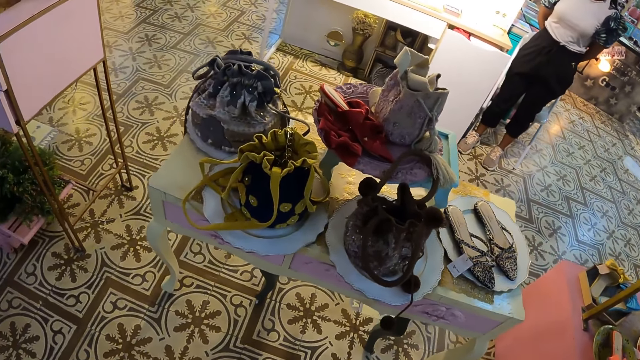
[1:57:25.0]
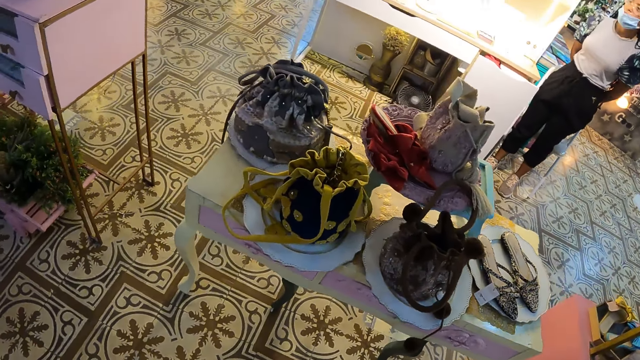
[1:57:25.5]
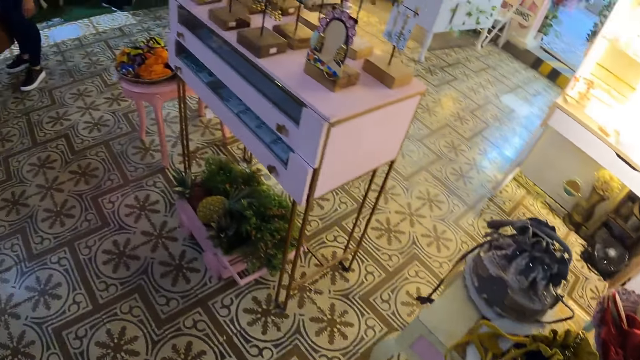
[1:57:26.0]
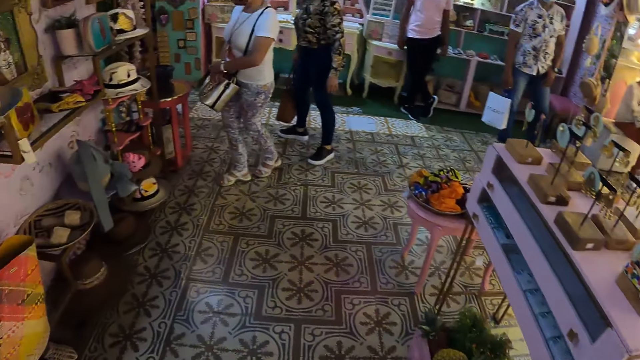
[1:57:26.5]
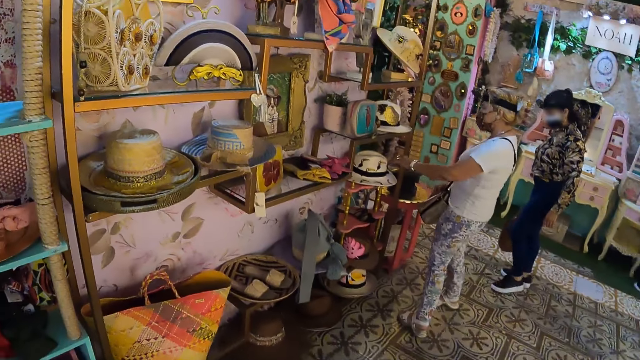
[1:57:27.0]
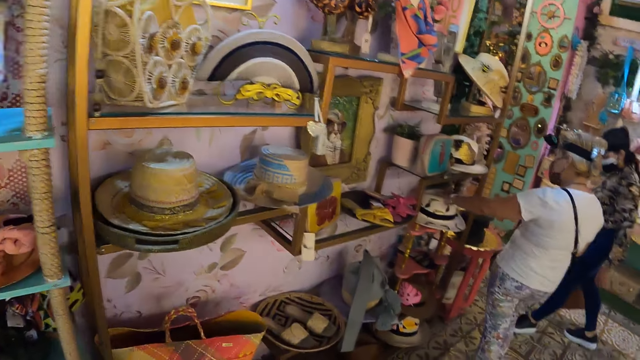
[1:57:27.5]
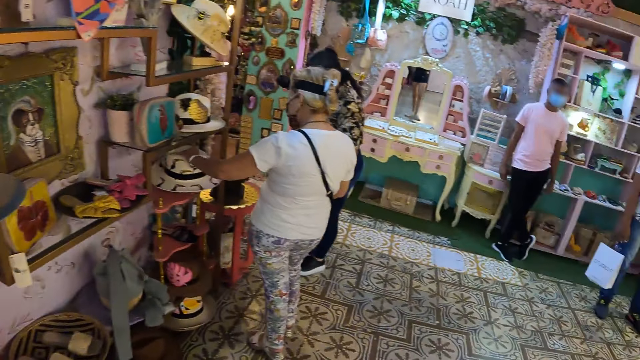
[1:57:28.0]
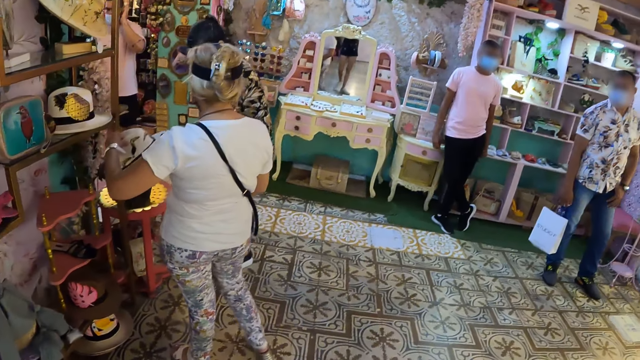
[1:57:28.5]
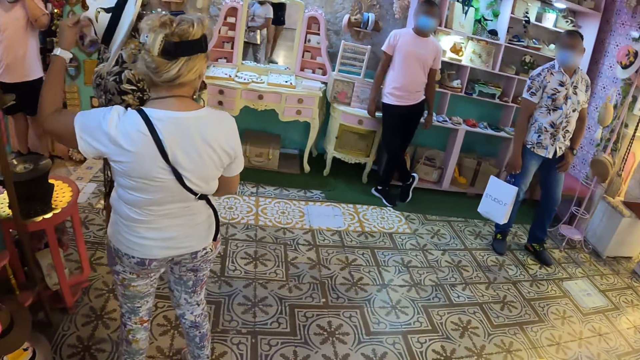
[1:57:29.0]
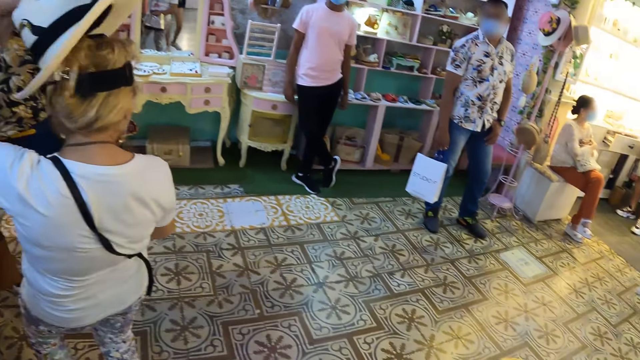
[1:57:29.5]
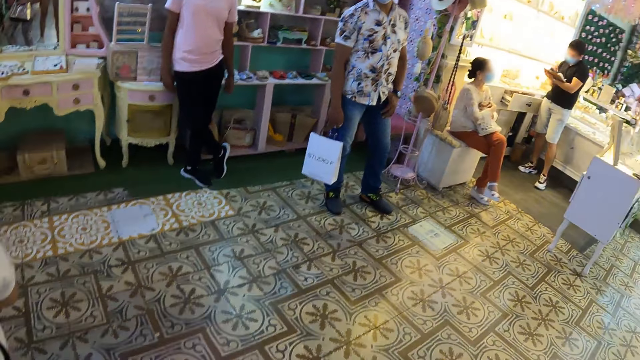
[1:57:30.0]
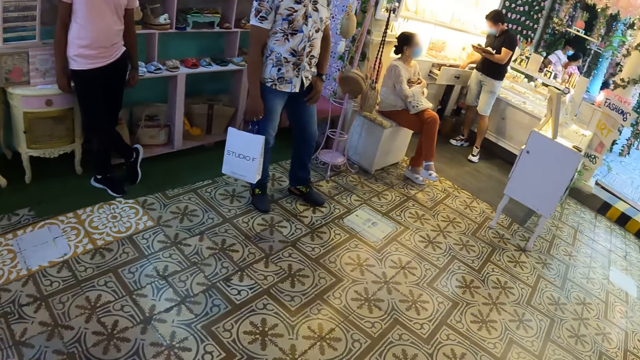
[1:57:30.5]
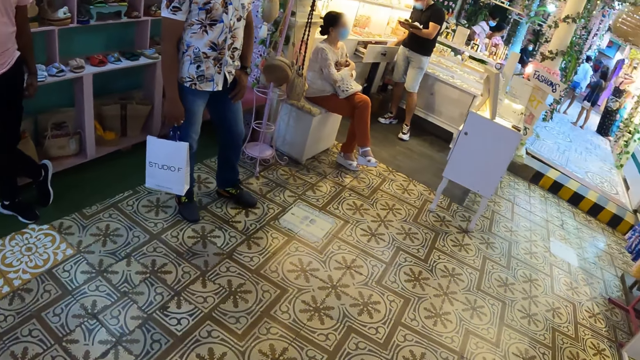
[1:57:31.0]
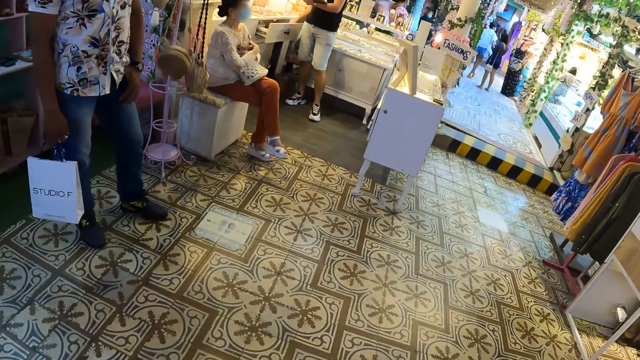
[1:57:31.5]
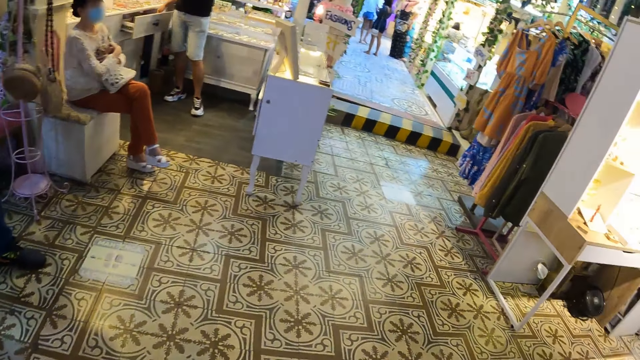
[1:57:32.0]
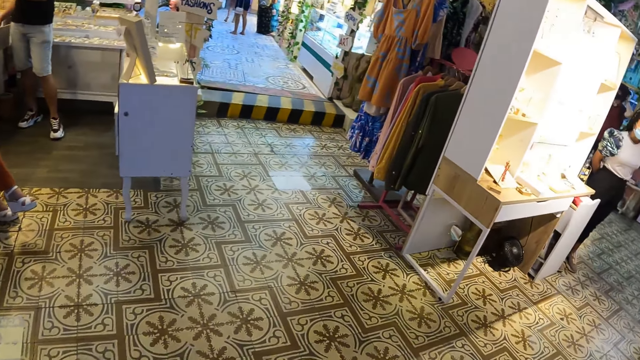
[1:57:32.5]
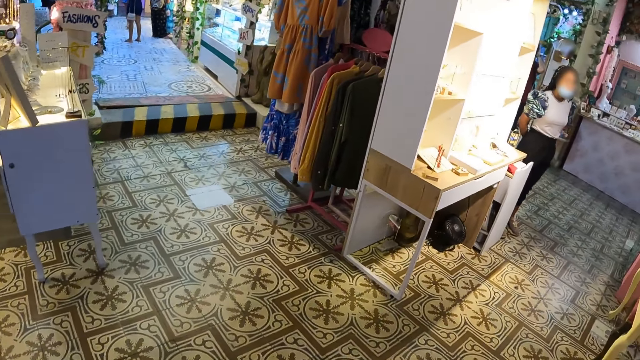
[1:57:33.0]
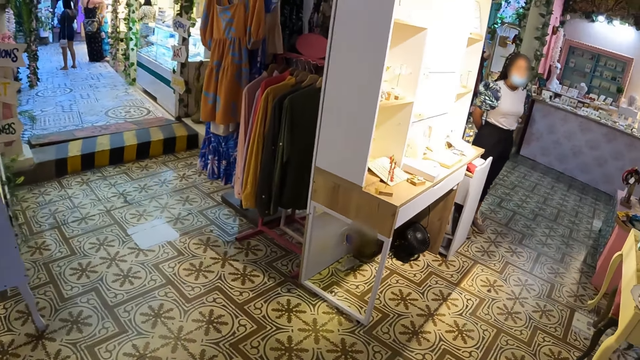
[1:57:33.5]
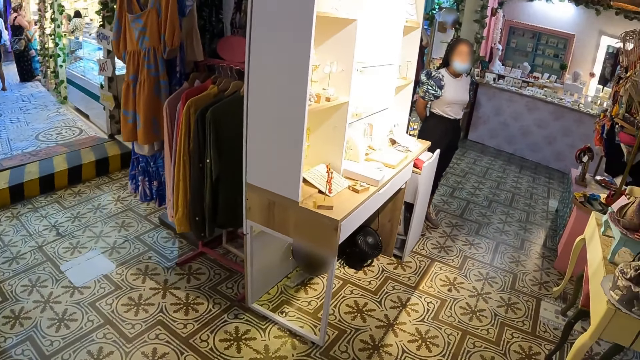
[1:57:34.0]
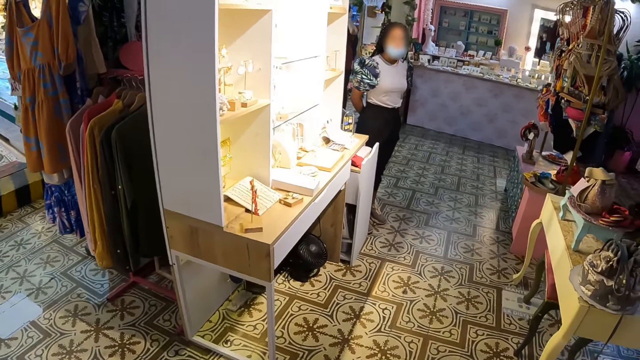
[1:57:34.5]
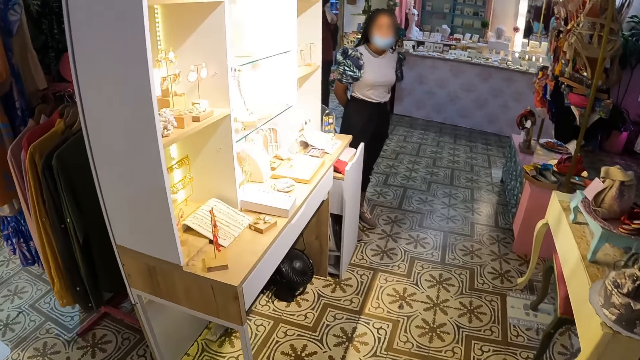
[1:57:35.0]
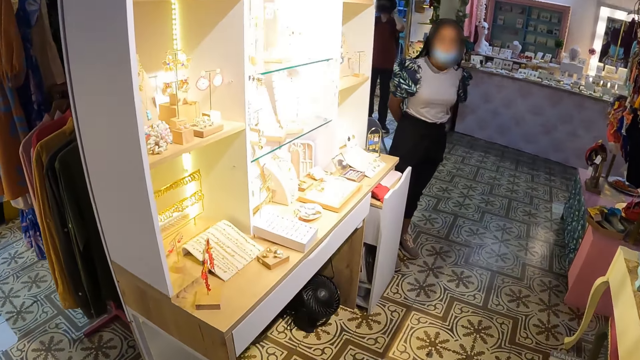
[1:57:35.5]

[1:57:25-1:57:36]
The camera wearer walks.

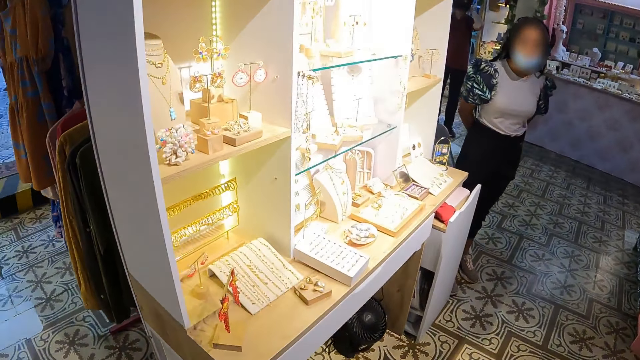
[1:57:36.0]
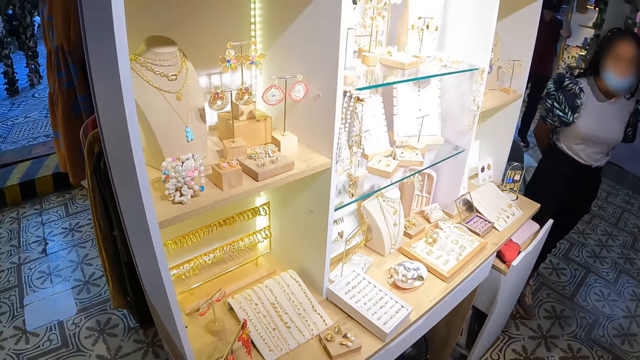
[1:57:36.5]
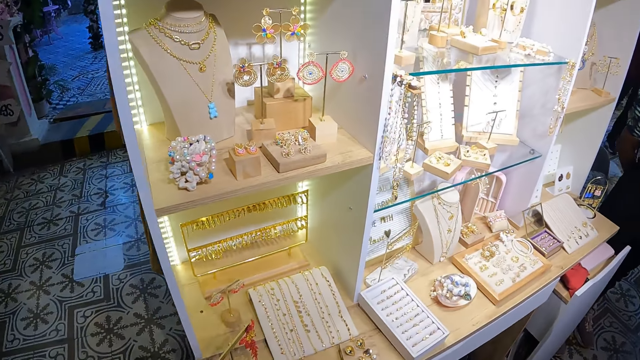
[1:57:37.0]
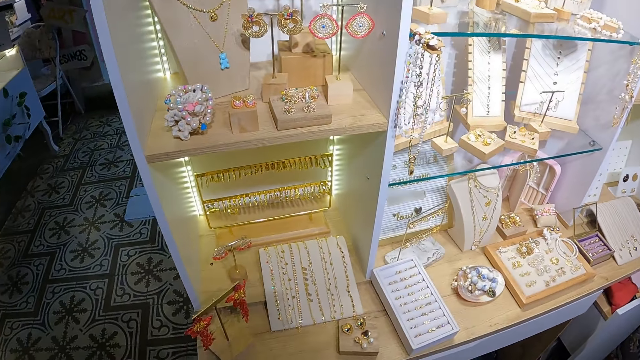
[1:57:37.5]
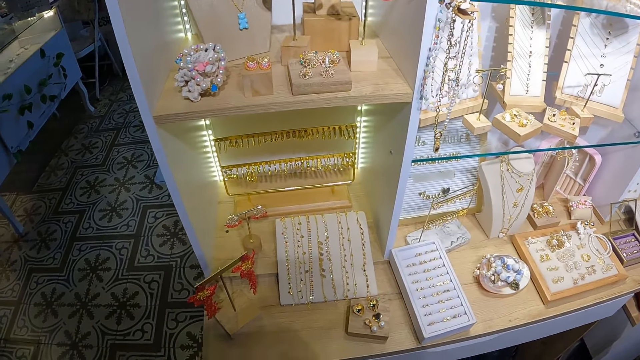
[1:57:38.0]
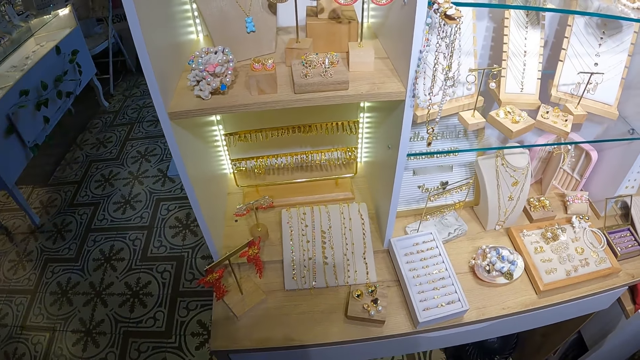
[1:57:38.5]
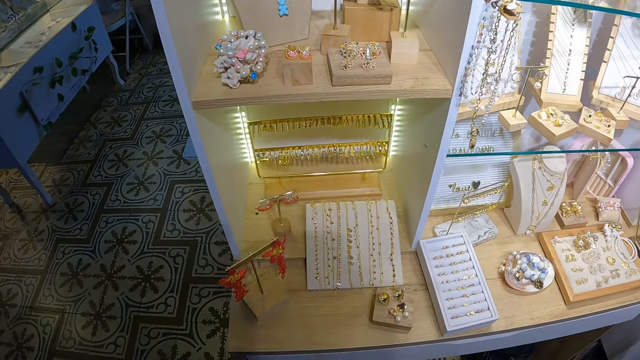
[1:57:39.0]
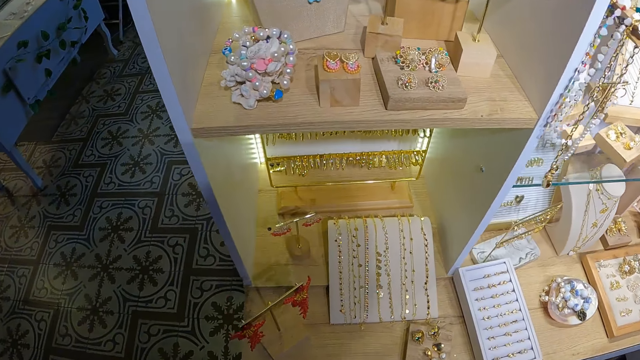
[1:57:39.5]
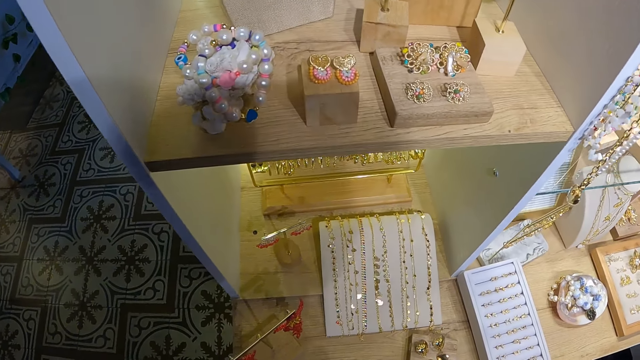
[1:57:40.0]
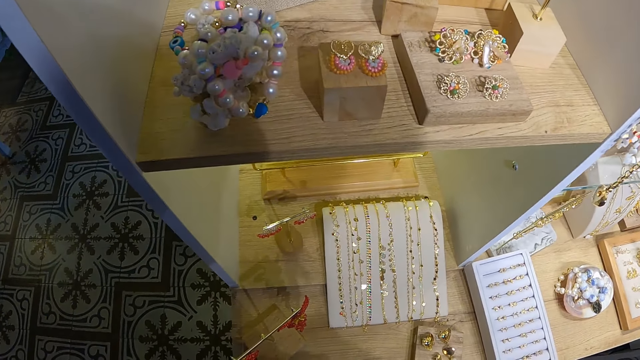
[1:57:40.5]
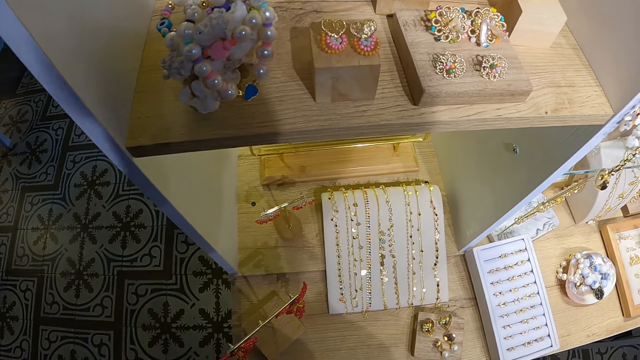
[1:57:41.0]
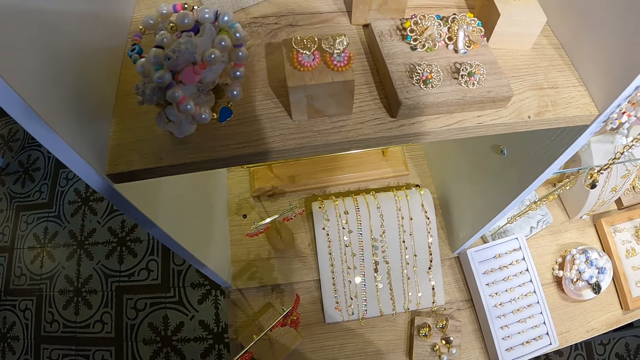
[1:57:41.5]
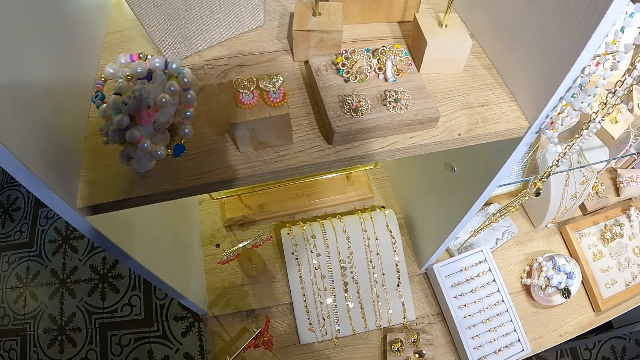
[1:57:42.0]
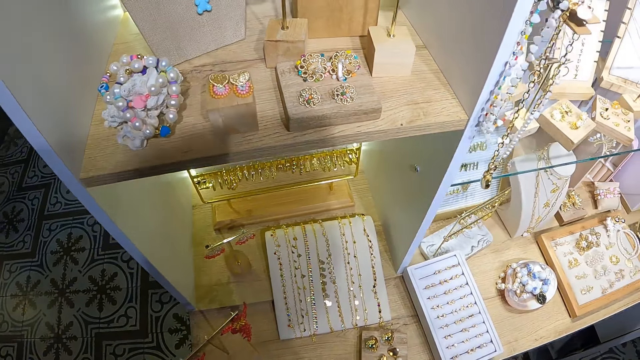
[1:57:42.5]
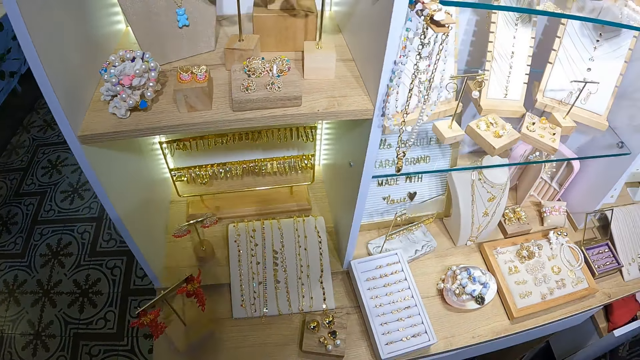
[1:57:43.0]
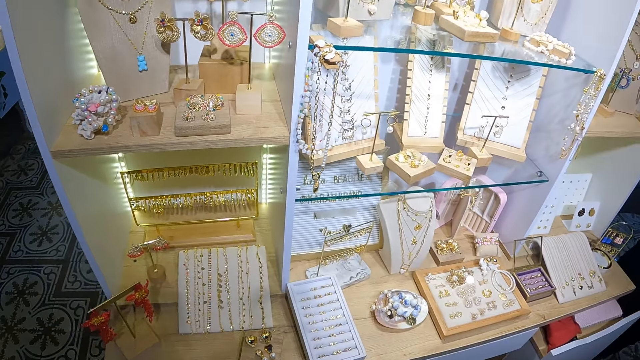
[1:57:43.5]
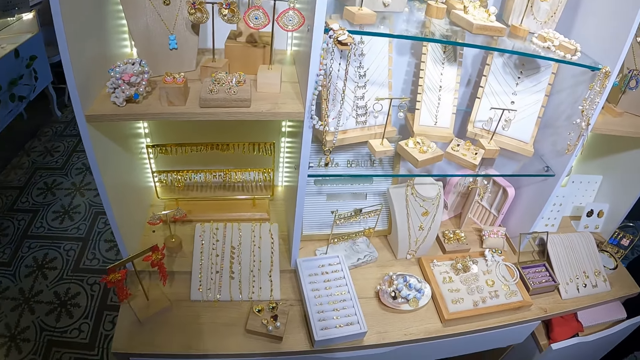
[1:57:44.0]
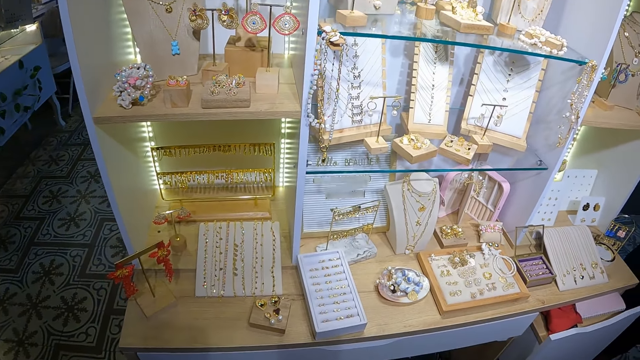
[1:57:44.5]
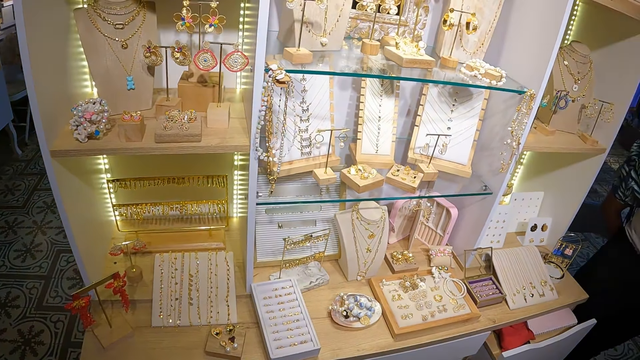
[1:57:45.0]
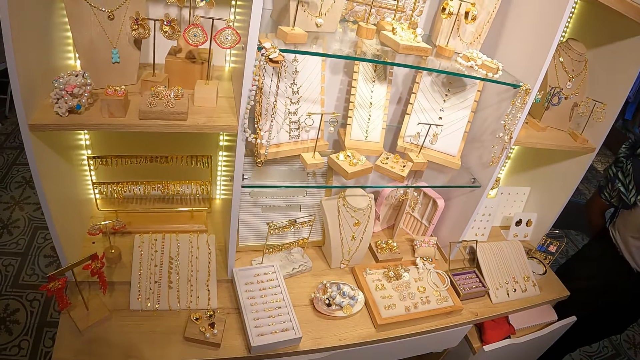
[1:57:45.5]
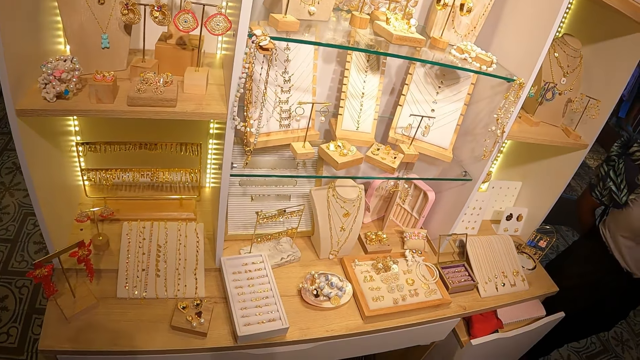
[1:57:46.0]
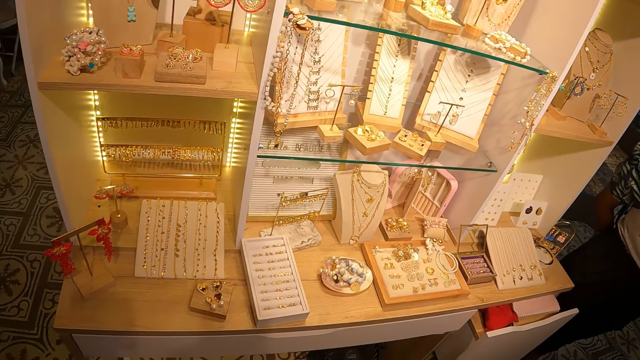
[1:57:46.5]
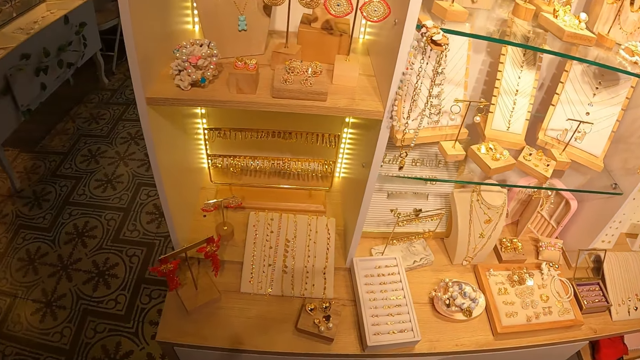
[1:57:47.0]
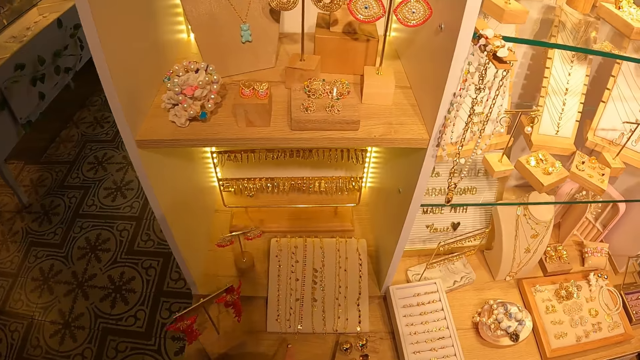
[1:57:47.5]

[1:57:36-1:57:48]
The camera wearer looks at the accessories on display.
